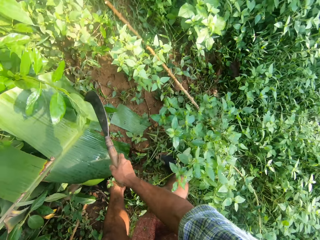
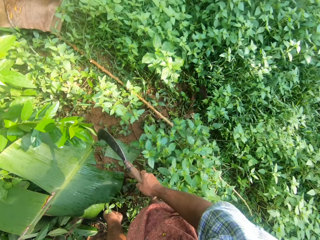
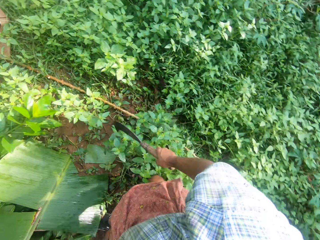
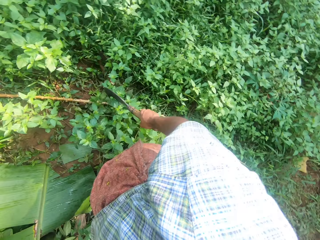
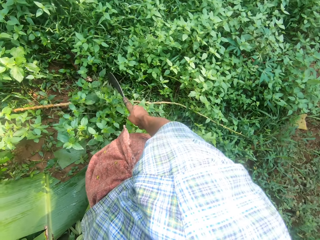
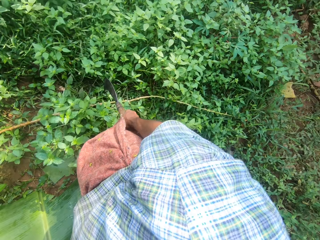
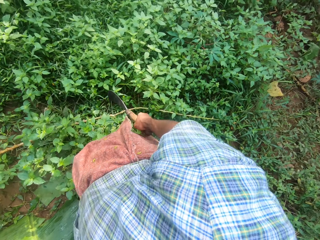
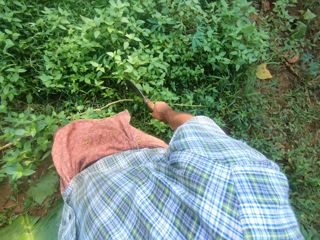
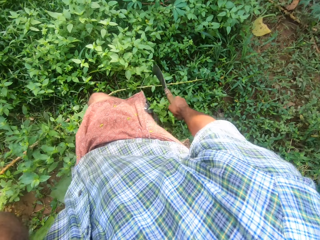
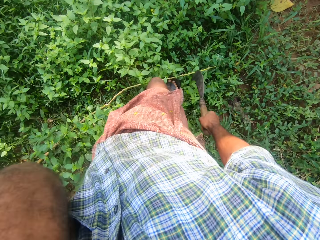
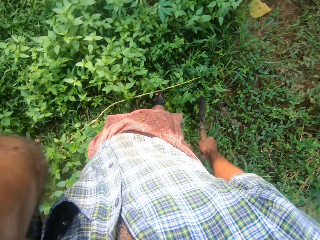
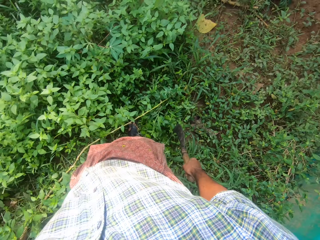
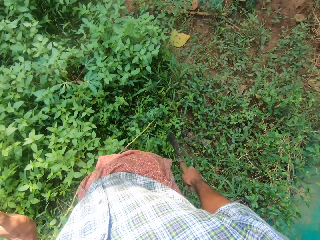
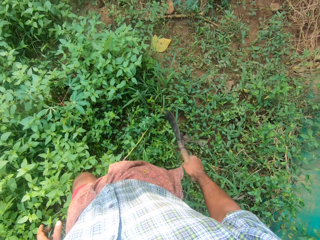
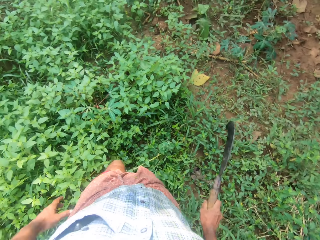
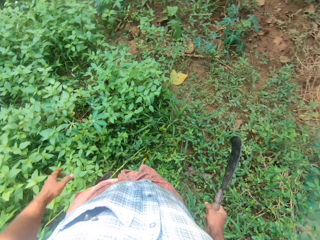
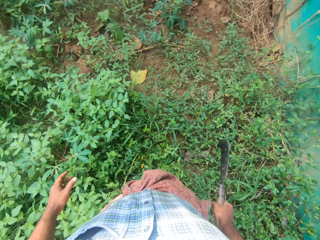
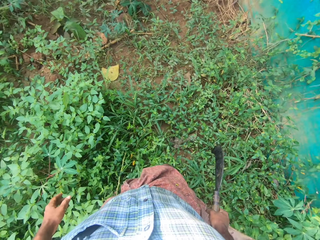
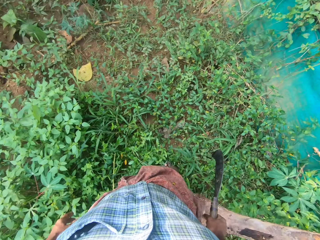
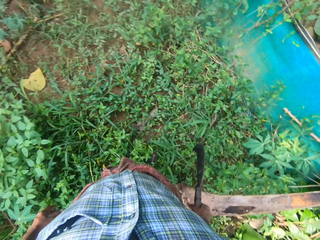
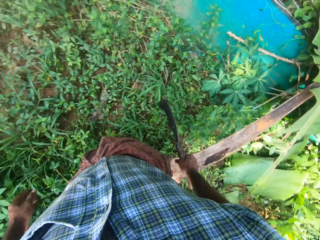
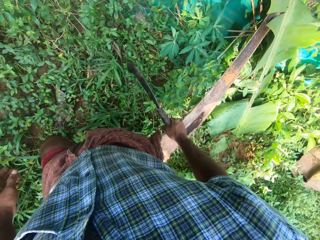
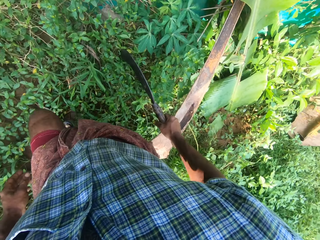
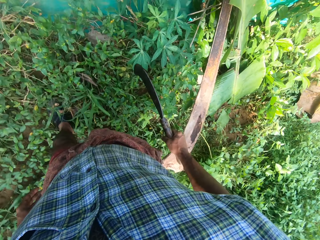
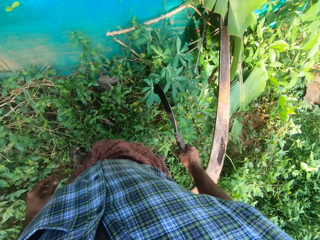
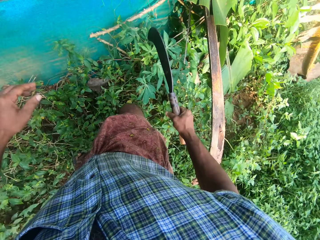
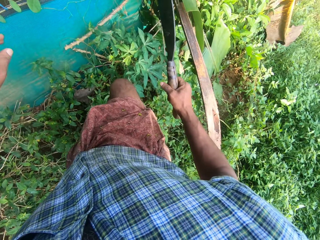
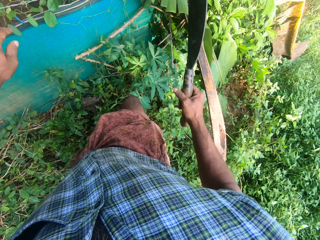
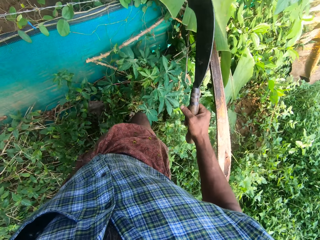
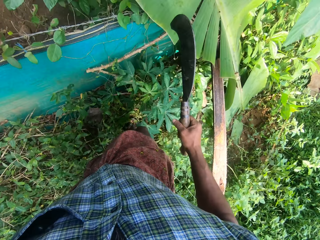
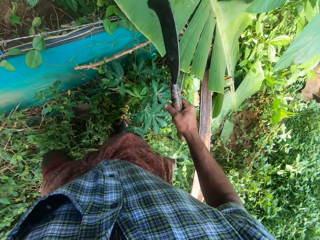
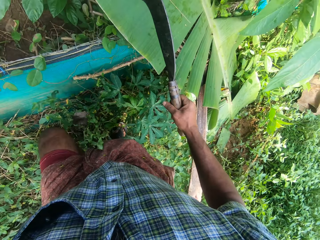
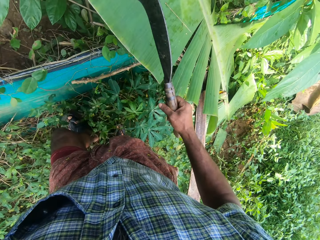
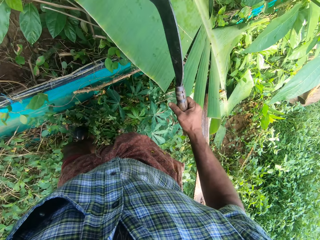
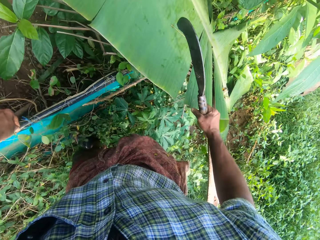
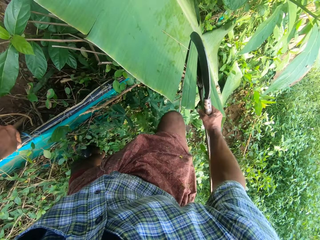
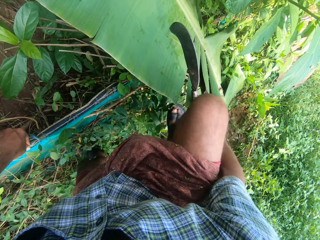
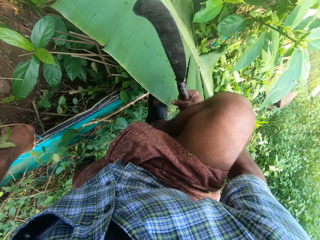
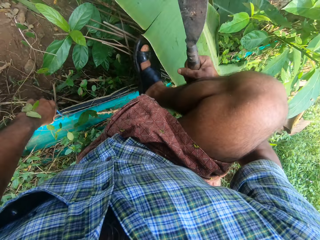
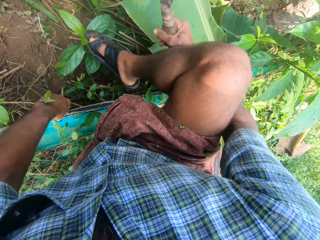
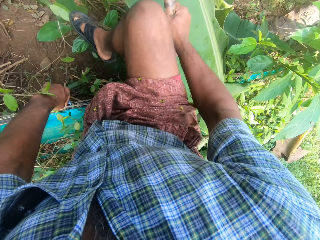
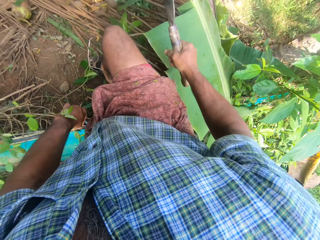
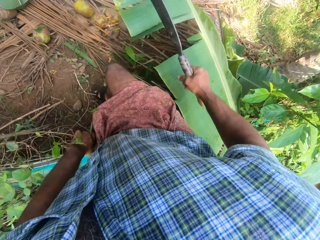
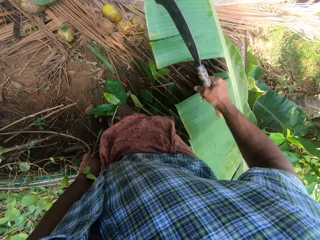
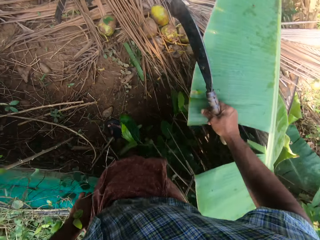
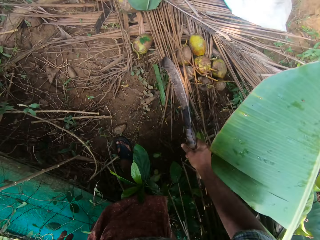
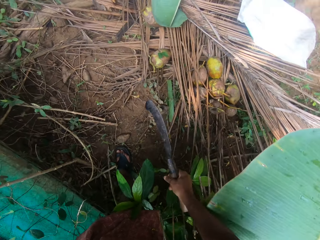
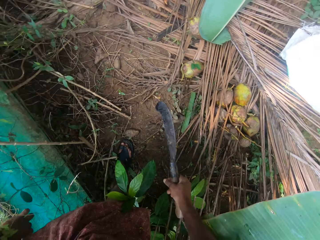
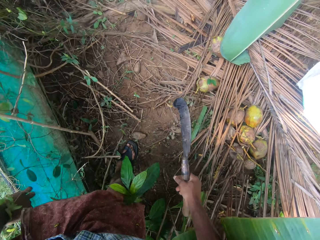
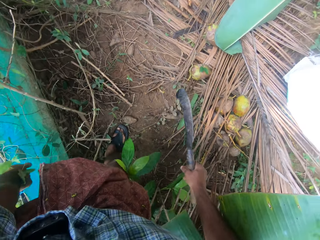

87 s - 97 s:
The camera wearer looks around. They walk around the farm. They cross the fence.

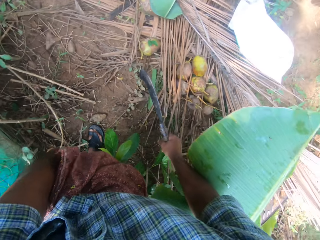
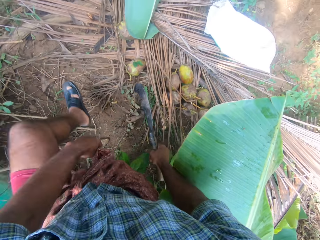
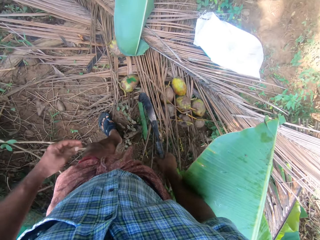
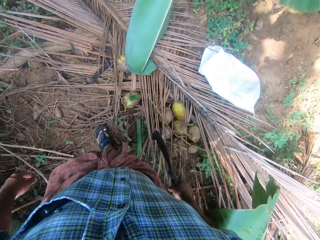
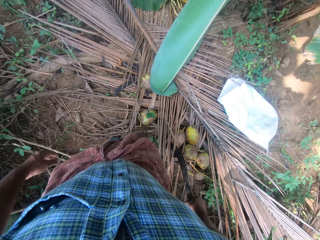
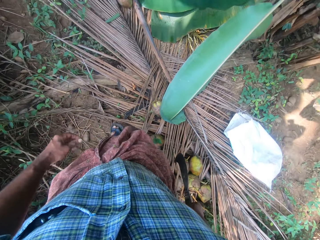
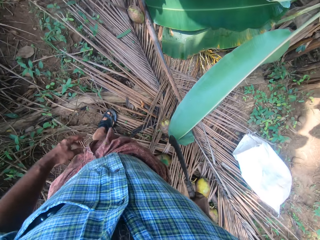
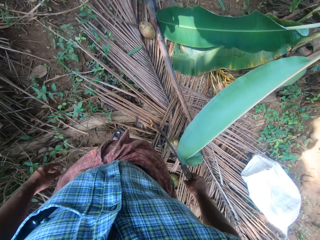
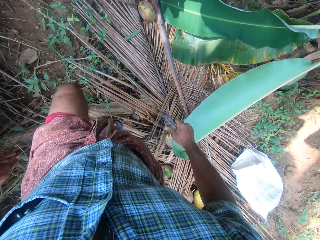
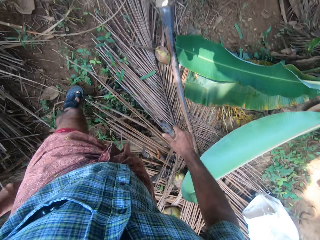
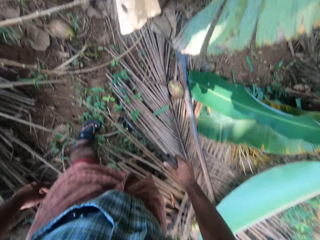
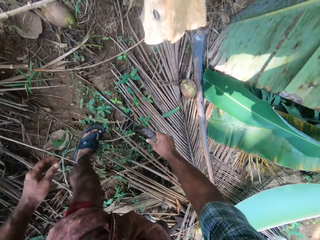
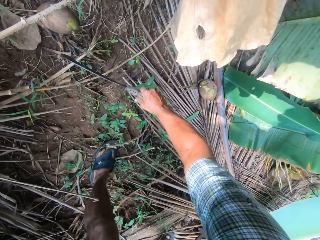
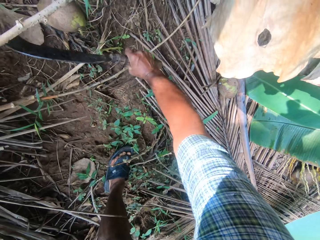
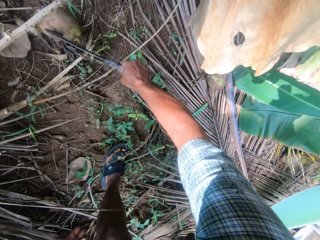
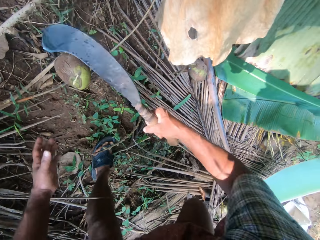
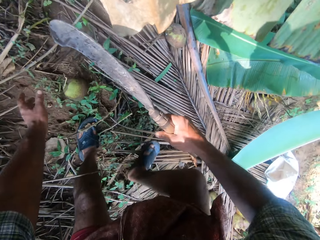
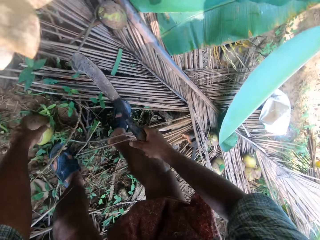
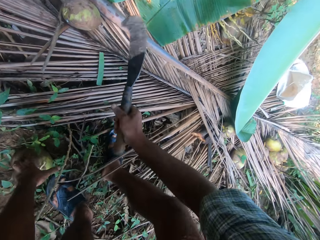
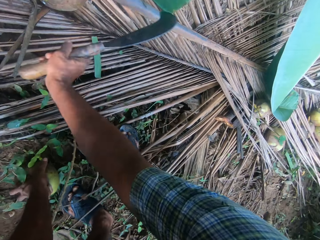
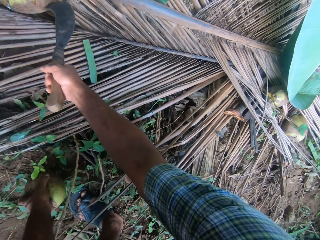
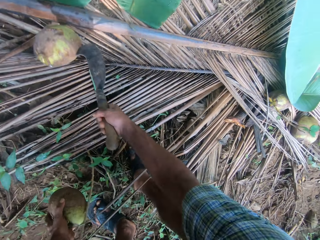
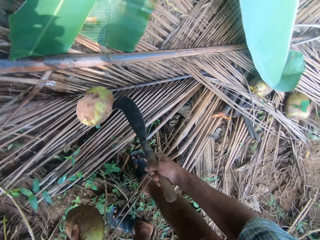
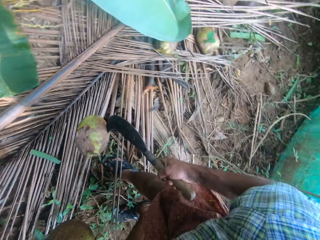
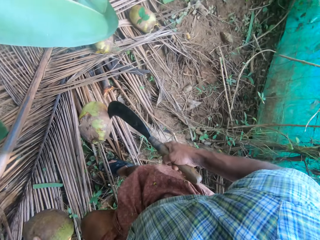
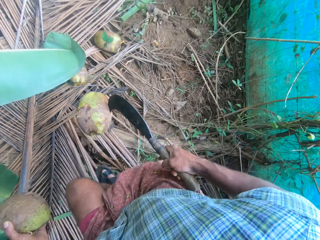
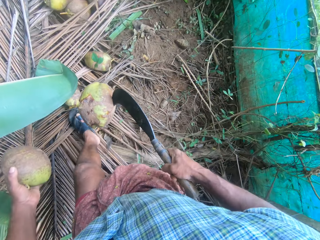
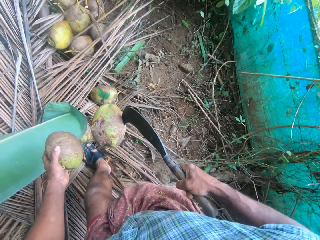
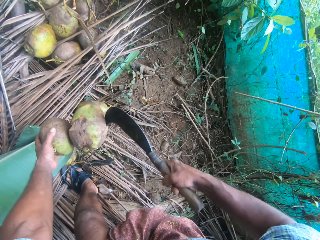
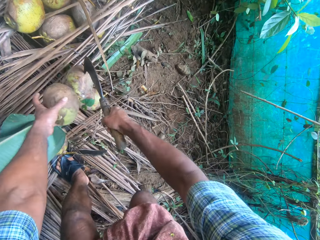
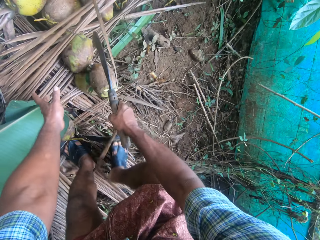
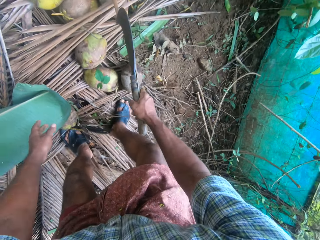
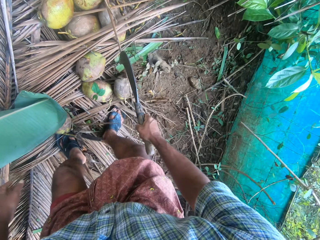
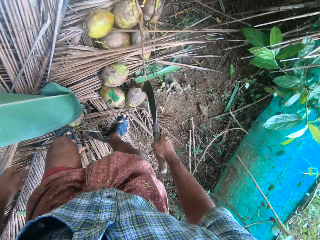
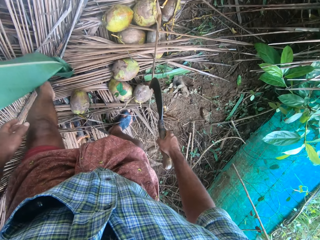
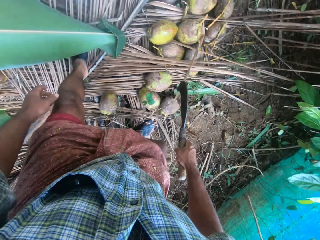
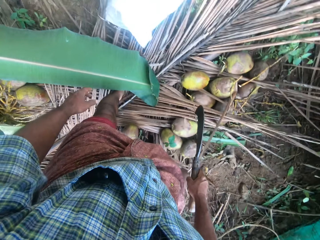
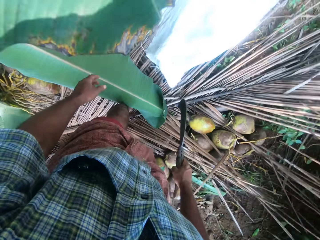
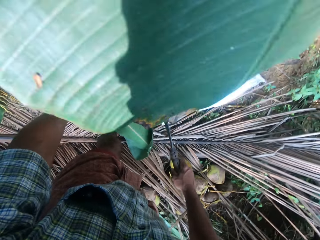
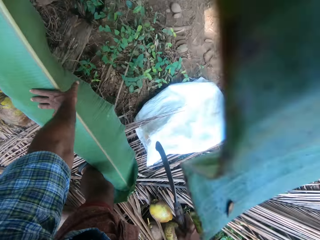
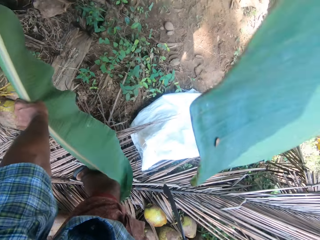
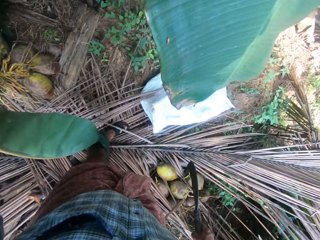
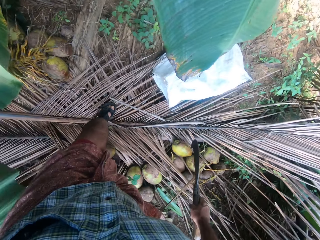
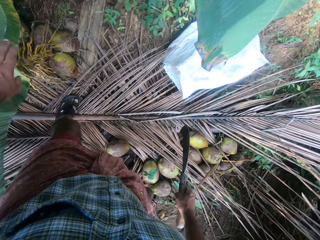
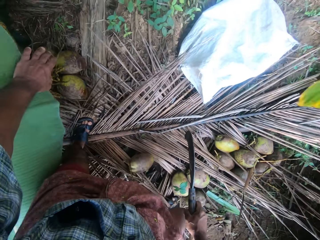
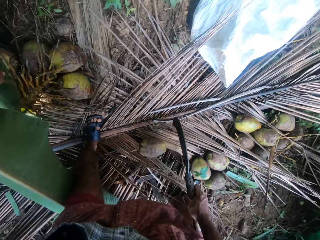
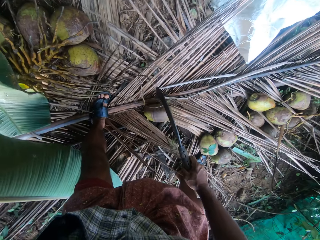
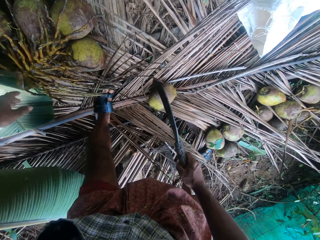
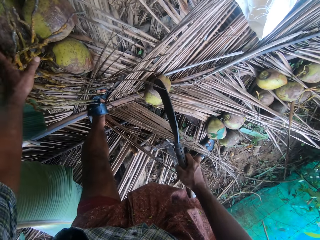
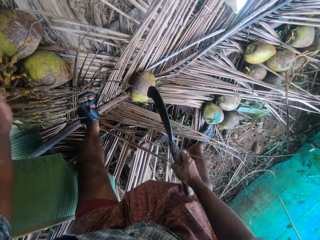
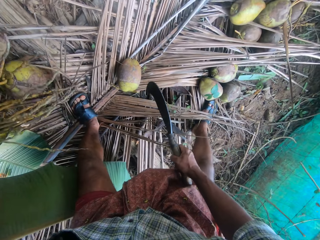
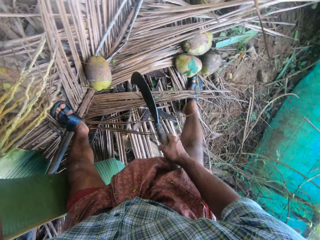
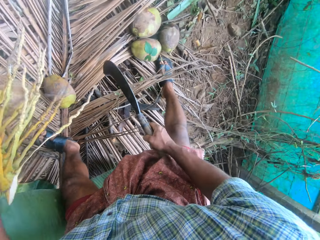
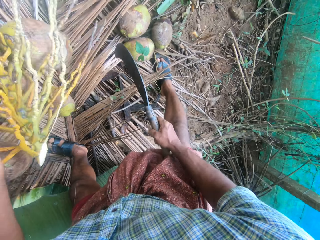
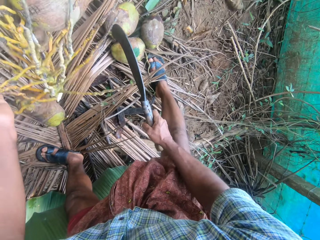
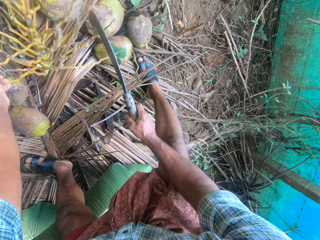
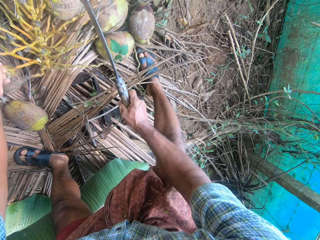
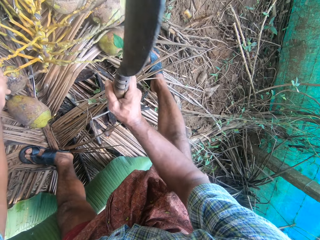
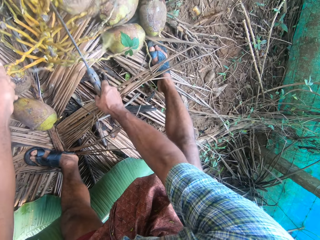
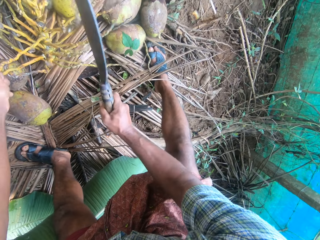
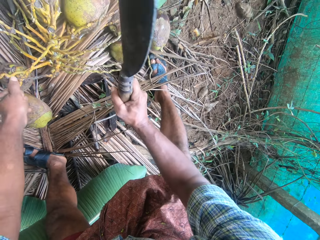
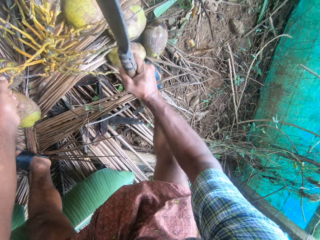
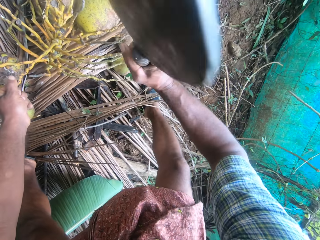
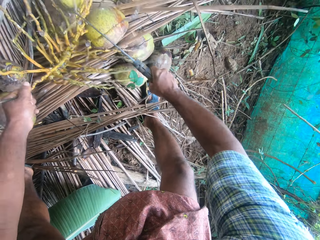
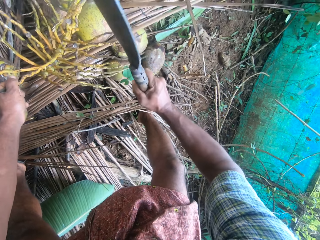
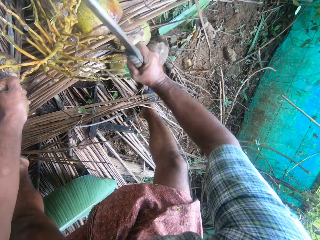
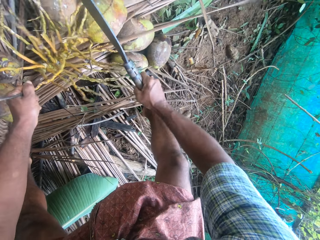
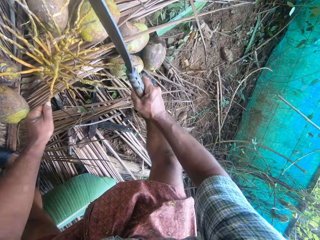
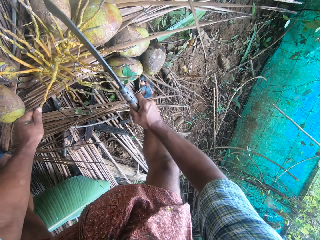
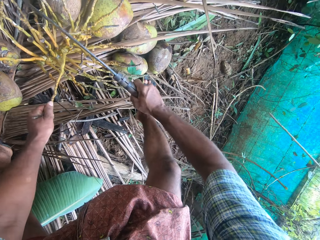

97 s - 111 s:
The camera wearer walks around. They hit the coconut with a machete. They collect coconuts around the farm. They pick up the coconut with the left hand. They hit the coconut with the machete. They throw the coconut on the ground. They hit the leaf with the left leg. They pick up the leaf with the left hand. They throw the leaf with the left hand. They pick up the coconuts with the left hand. They collect coconuts around the farm. They drop the coconuts on the ground with the left hand. They cut the coconut tree branches with the machete.
